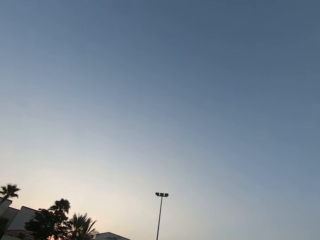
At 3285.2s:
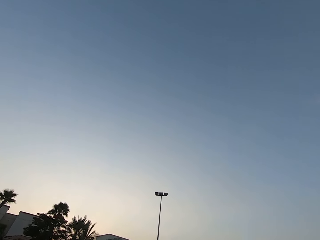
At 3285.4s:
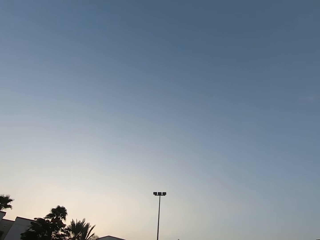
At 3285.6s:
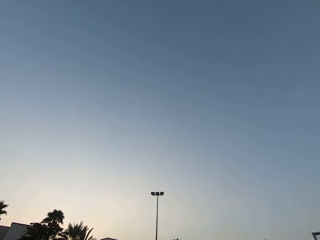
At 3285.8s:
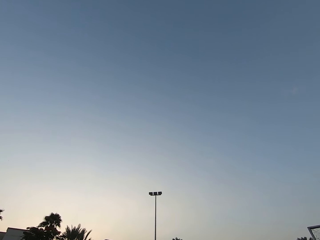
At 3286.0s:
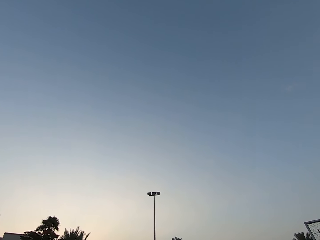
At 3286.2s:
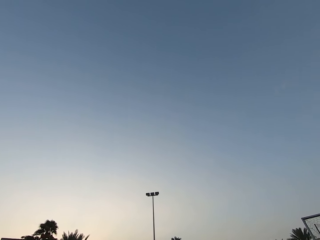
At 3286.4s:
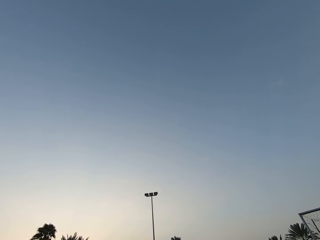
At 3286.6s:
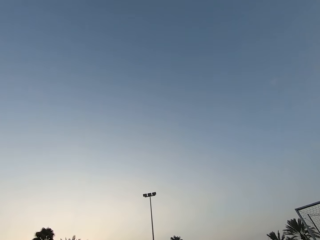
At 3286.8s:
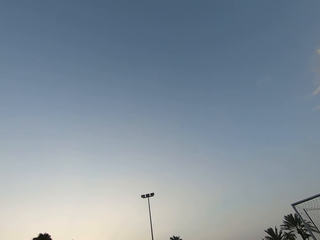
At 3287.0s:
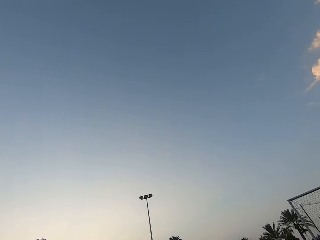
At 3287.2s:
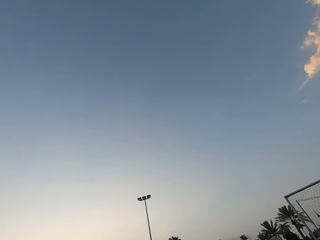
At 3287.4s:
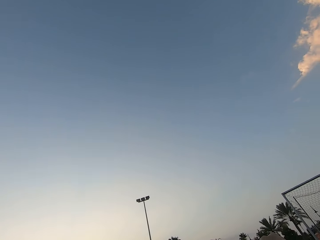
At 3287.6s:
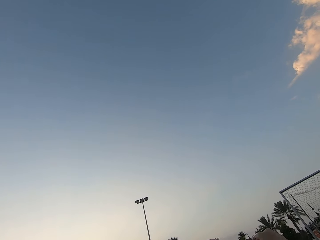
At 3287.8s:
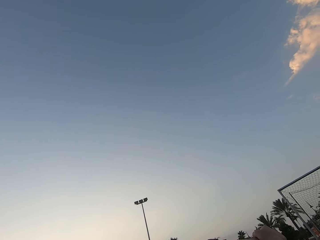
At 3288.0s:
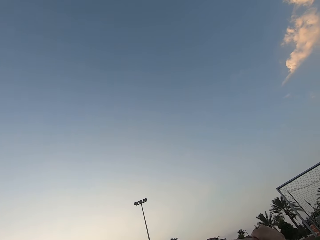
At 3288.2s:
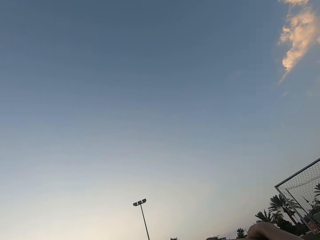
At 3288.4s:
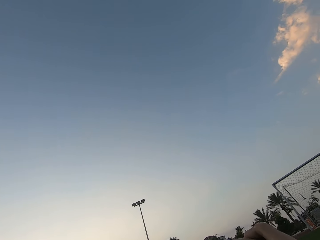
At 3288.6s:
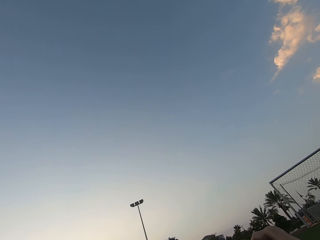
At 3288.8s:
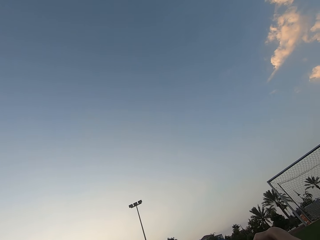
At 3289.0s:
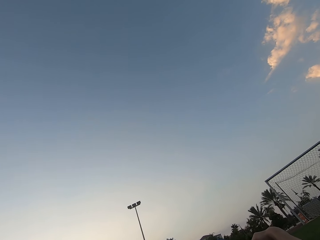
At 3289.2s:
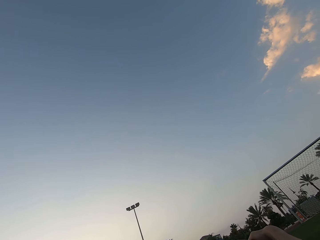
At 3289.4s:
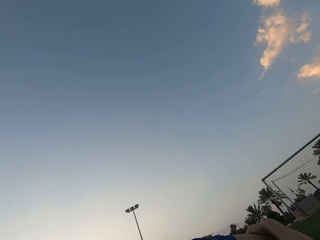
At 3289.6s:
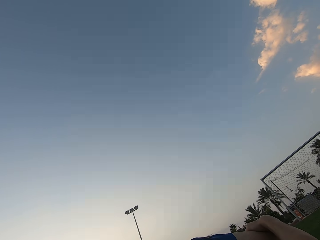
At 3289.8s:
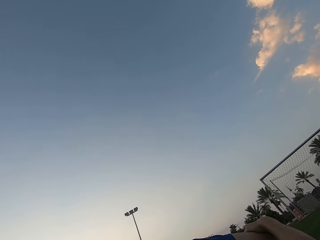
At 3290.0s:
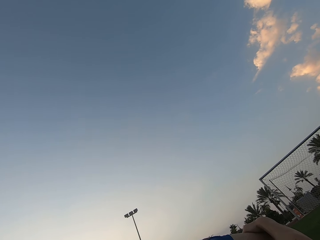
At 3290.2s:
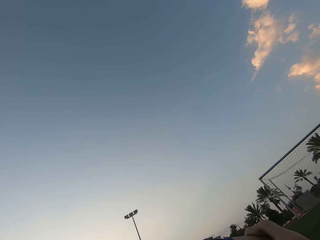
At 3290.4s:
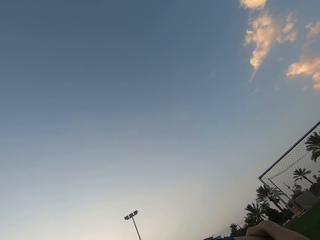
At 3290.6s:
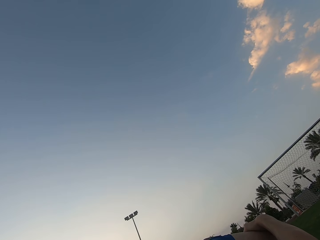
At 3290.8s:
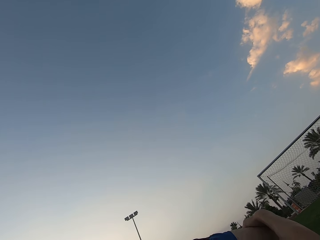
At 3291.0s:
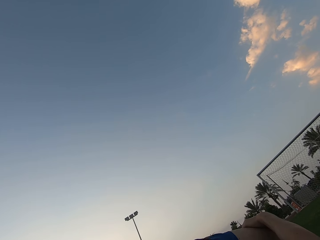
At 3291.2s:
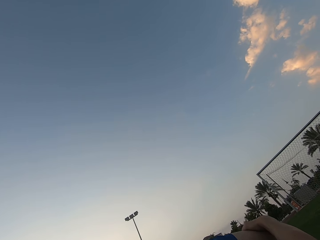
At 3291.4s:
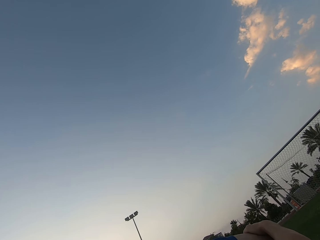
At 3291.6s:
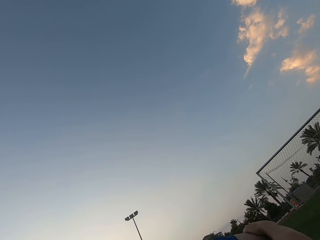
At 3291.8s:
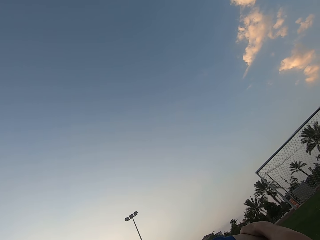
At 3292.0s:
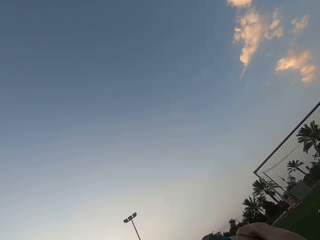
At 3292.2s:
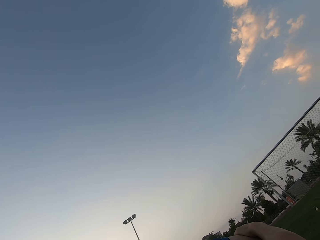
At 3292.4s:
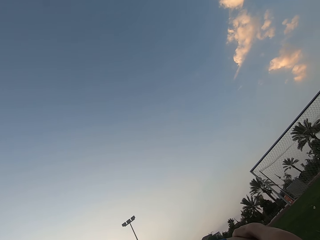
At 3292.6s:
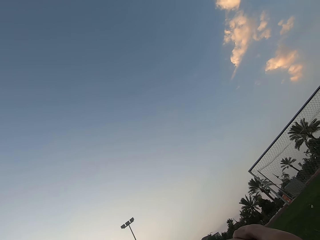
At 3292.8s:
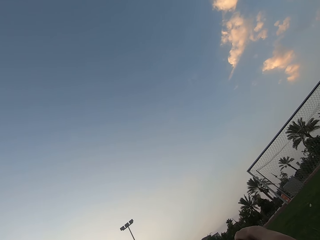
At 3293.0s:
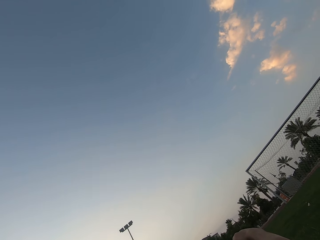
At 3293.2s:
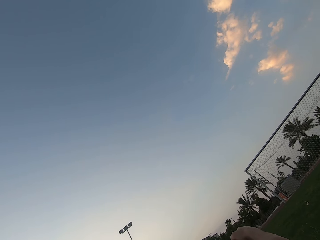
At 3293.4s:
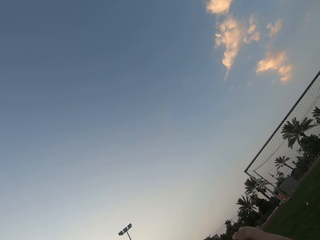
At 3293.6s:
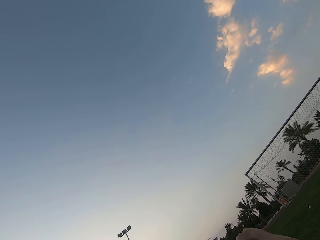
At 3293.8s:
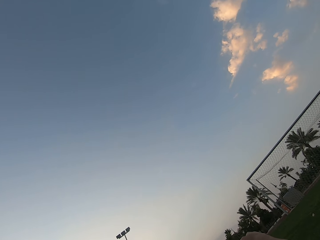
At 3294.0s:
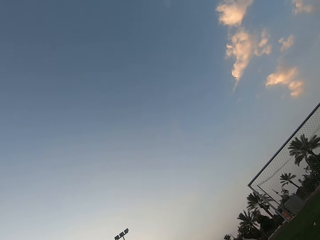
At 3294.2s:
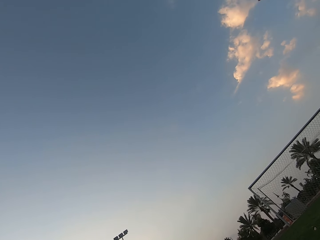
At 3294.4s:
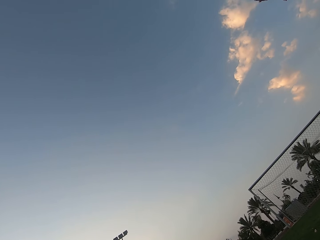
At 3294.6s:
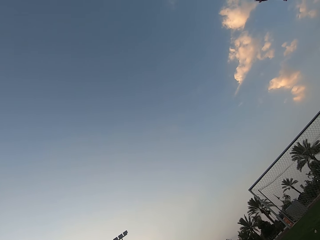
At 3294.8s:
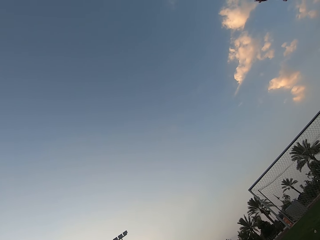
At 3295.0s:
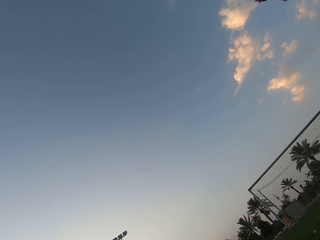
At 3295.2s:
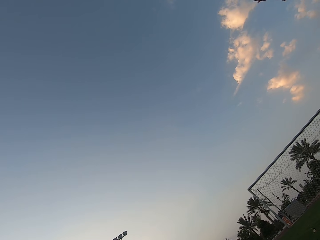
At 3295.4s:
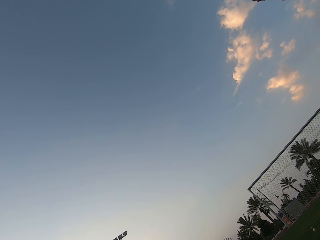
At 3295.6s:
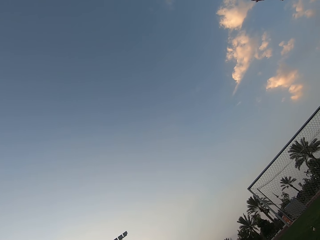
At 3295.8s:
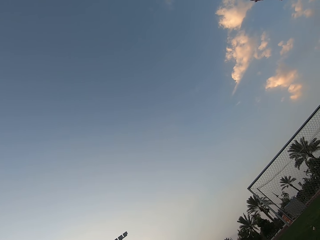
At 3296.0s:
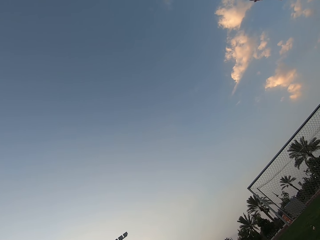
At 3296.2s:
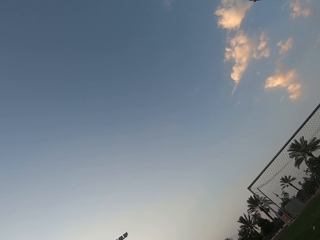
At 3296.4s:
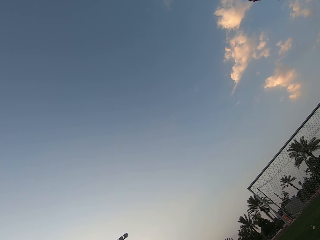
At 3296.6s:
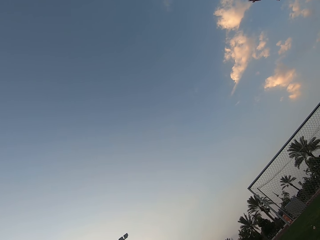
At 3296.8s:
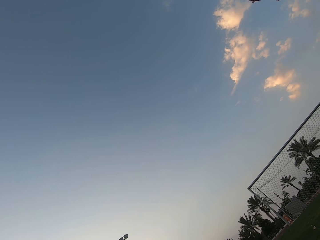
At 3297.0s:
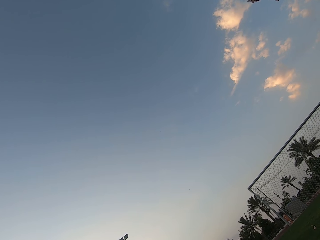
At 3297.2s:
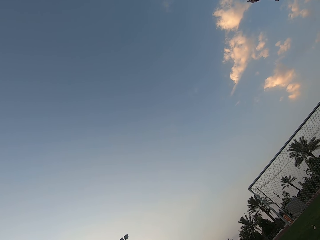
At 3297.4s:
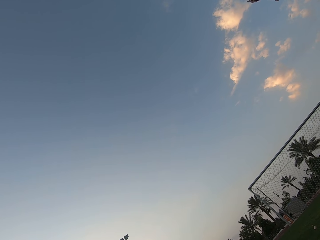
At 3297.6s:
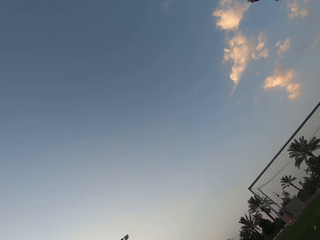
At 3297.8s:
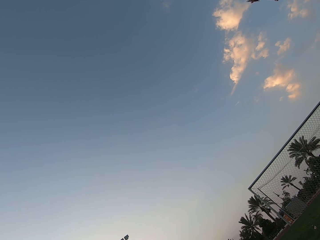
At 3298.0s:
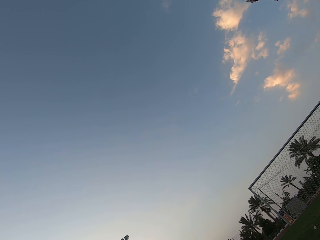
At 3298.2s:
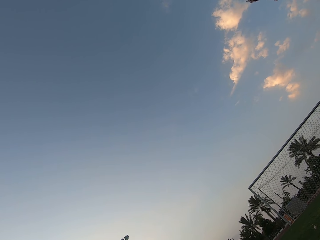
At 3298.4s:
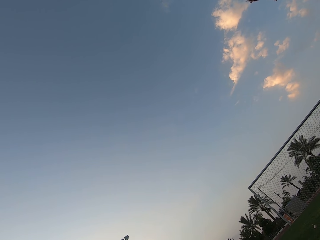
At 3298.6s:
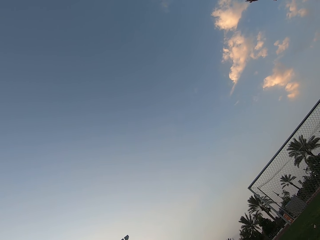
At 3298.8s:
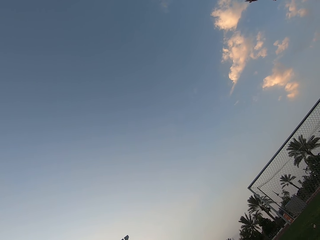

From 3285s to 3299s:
The camera wearer stares at the sky.

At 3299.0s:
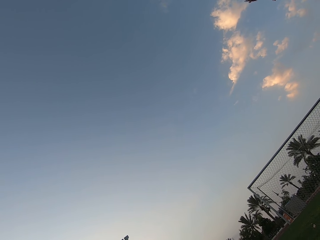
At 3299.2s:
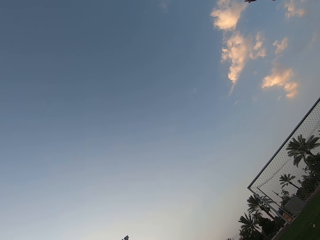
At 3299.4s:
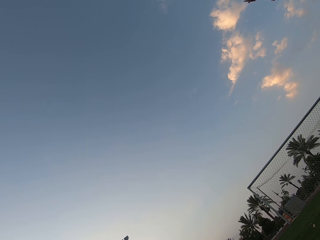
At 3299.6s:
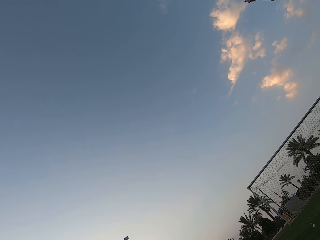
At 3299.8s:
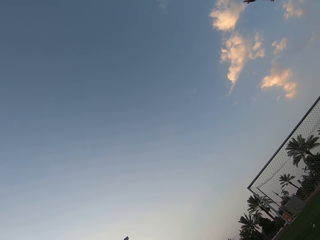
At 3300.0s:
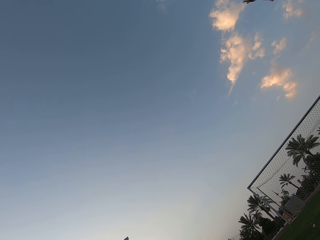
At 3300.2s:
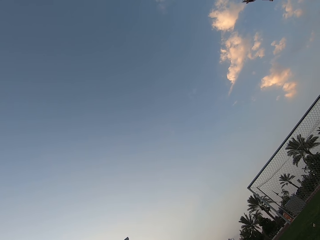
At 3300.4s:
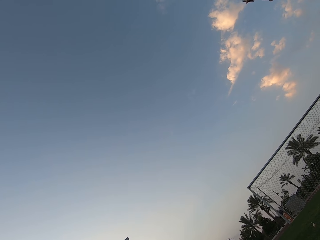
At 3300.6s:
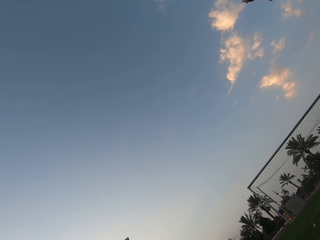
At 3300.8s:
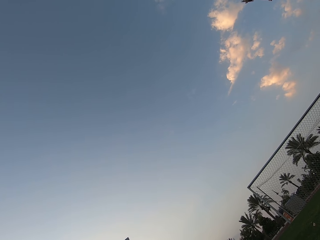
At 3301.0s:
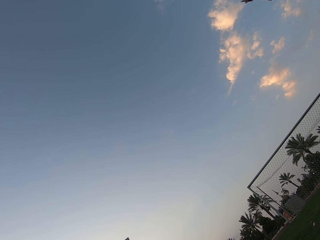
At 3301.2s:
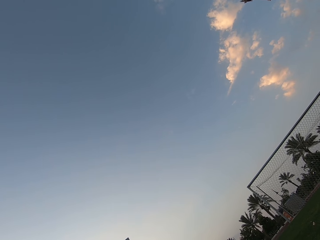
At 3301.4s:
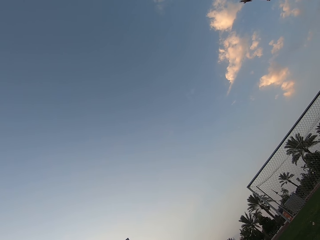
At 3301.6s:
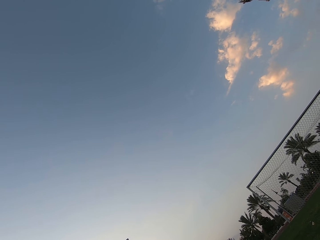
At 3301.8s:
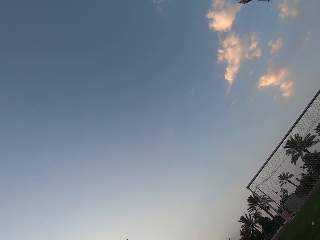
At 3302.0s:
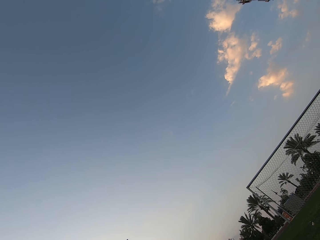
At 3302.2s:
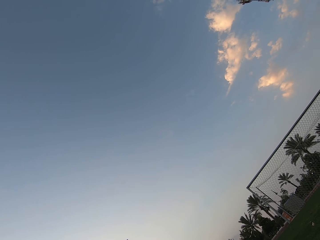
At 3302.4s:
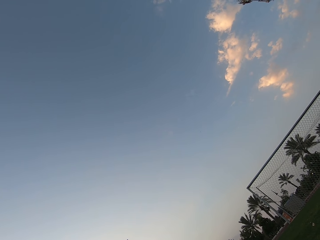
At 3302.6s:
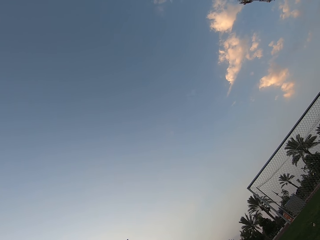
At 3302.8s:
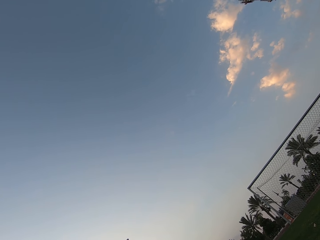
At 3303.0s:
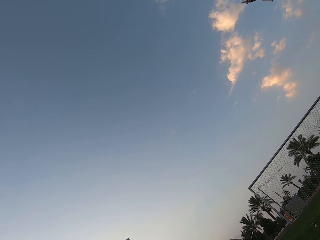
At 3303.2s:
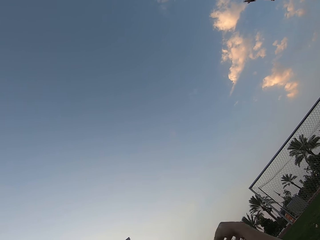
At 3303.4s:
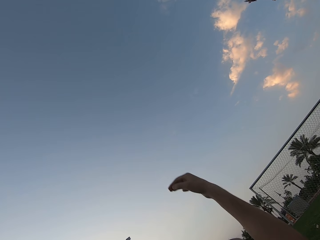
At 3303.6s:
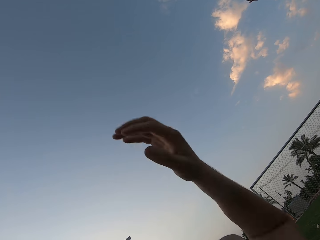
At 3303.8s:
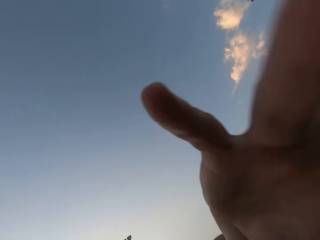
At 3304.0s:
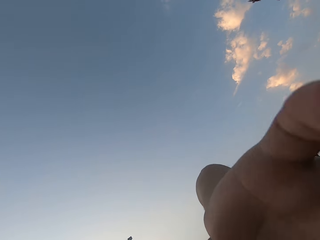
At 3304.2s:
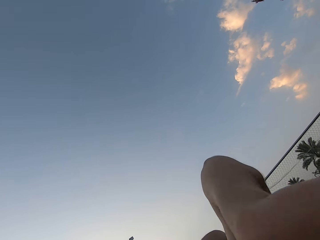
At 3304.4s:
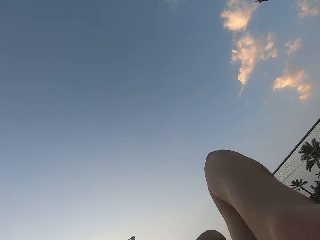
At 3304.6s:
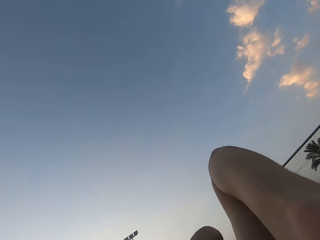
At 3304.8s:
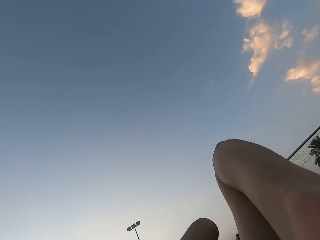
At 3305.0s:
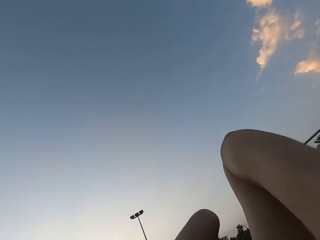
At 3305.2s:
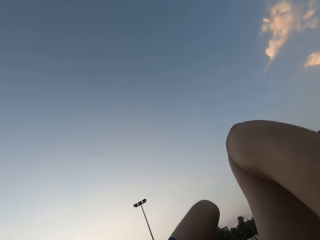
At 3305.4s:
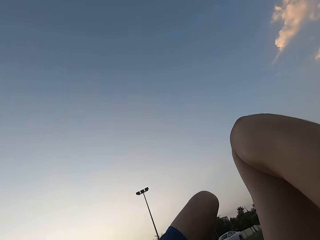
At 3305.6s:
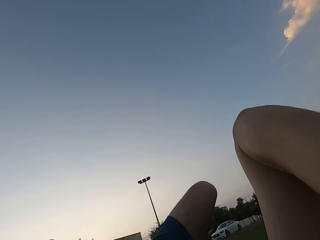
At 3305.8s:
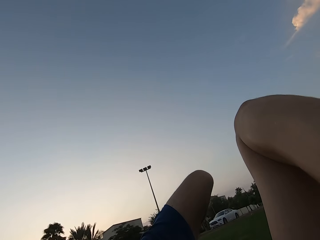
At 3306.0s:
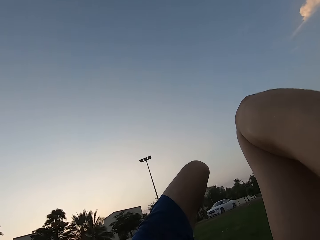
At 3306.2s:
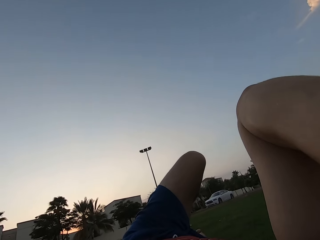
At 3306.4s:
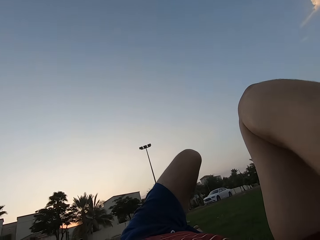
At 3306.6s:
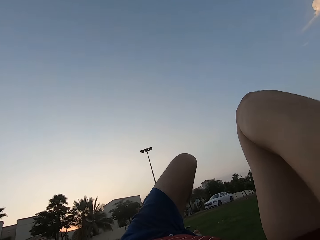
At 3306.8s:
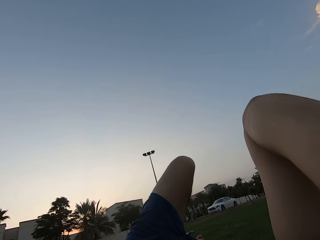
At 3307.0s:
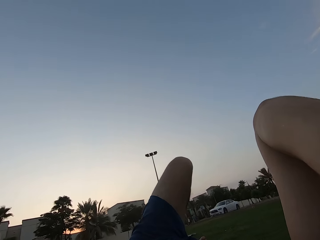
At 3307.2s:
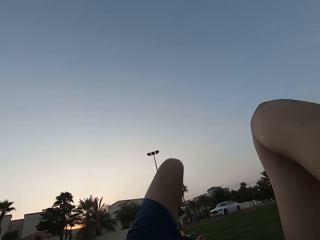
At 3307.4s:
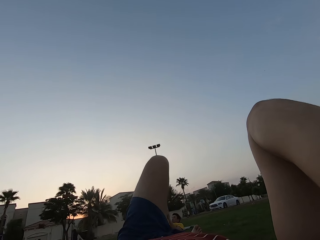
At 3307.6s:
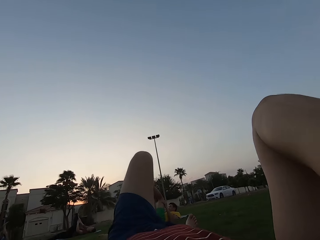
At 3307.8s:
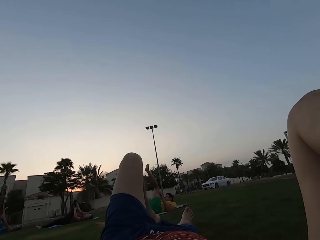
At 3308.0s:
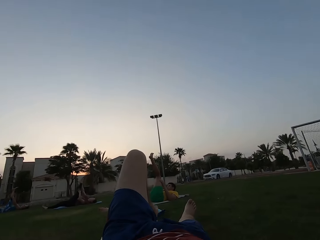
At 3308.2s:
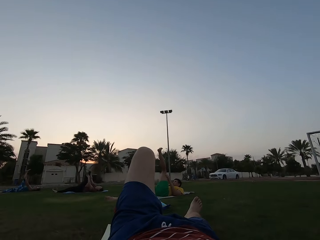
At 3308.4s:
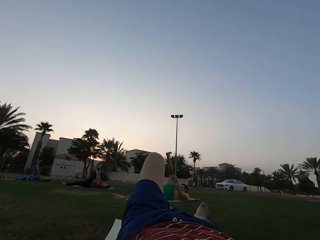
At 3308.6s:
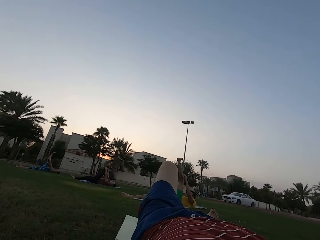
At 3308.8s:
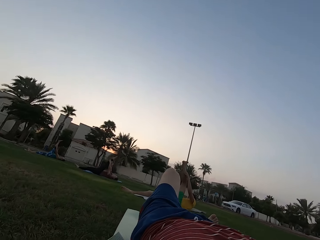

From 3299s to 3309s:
The camera wearer moves the hand. They look around.
